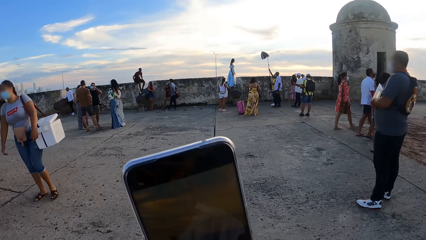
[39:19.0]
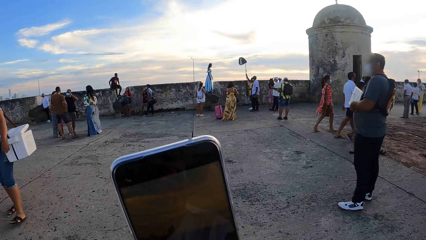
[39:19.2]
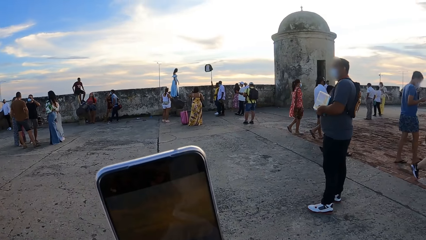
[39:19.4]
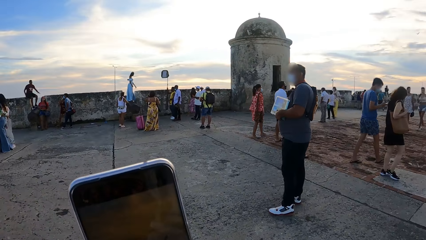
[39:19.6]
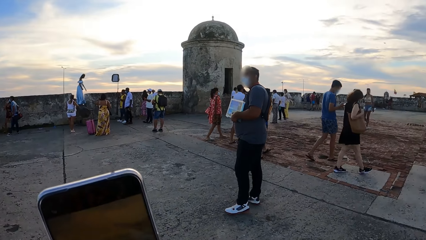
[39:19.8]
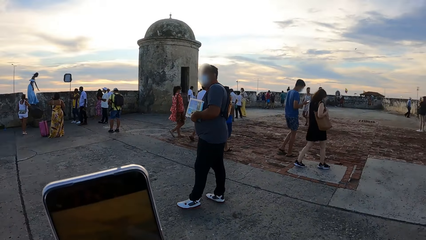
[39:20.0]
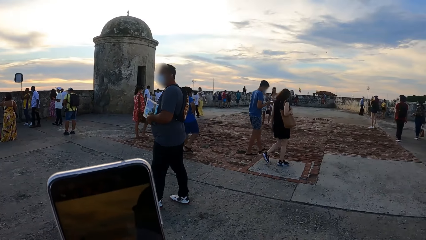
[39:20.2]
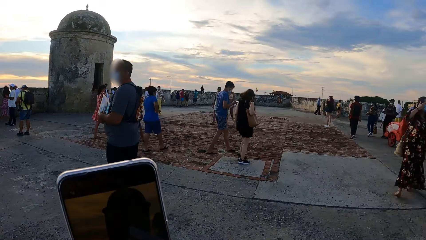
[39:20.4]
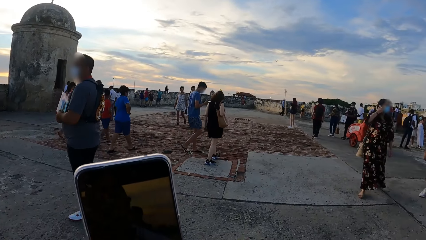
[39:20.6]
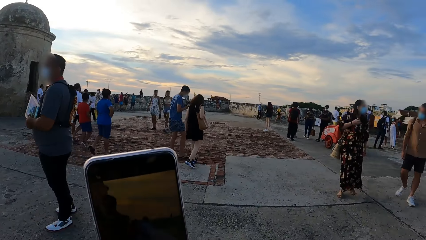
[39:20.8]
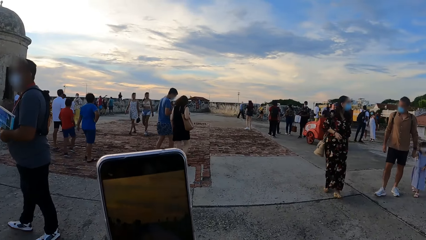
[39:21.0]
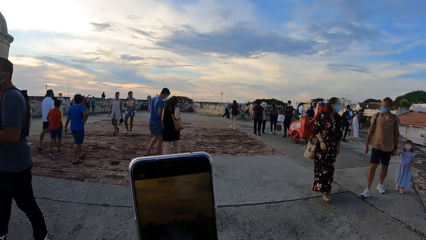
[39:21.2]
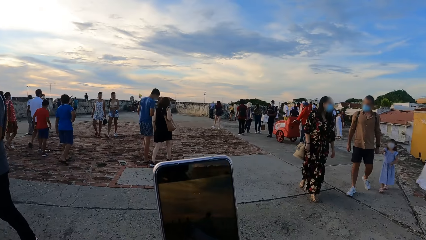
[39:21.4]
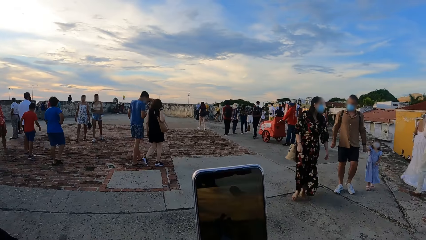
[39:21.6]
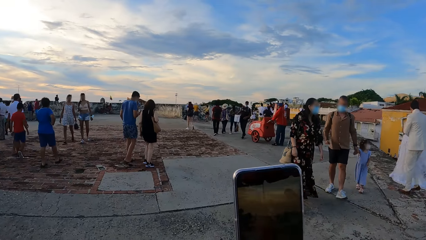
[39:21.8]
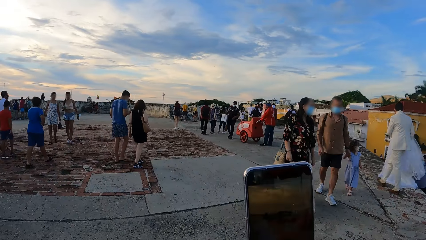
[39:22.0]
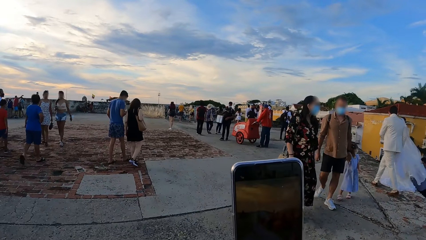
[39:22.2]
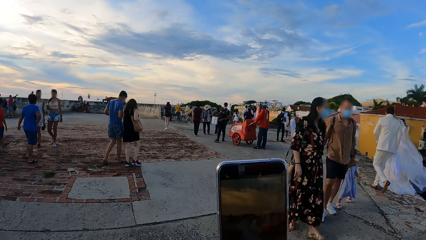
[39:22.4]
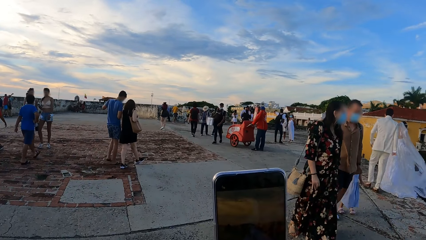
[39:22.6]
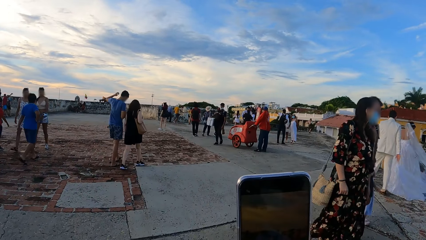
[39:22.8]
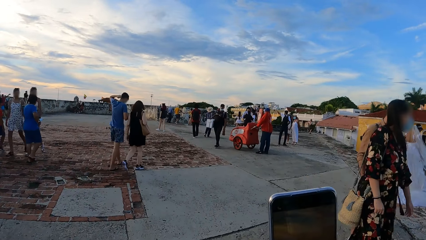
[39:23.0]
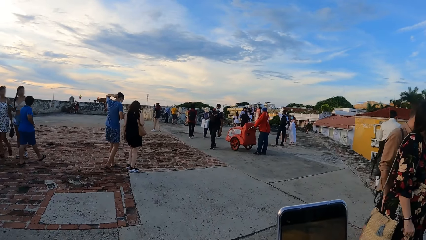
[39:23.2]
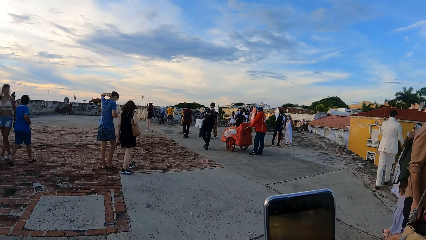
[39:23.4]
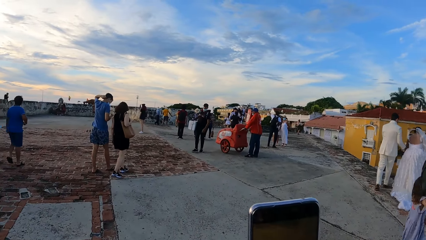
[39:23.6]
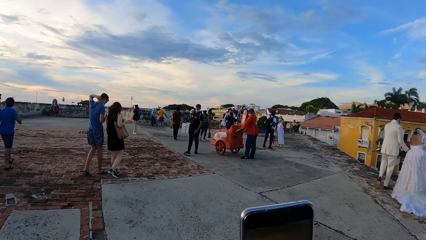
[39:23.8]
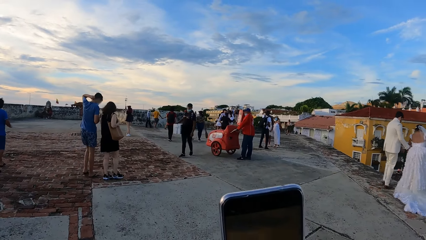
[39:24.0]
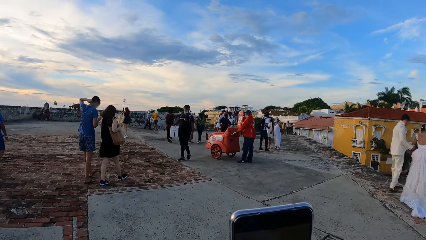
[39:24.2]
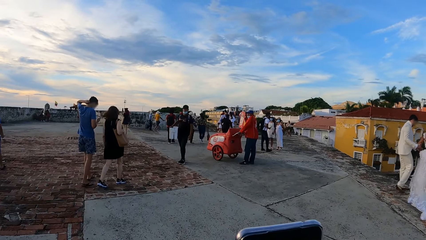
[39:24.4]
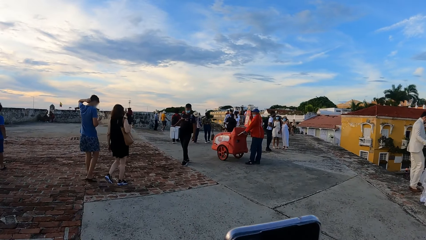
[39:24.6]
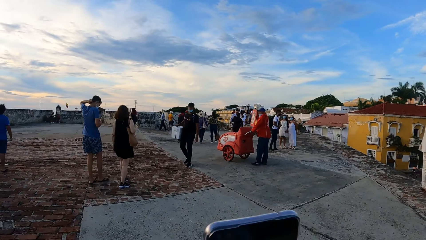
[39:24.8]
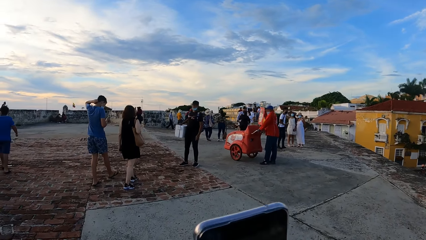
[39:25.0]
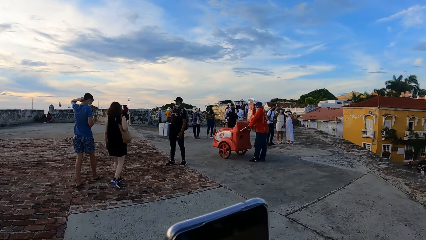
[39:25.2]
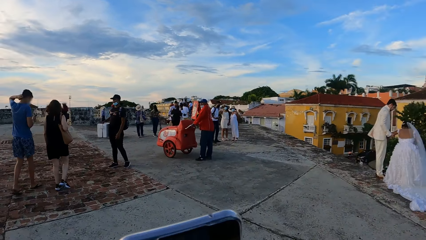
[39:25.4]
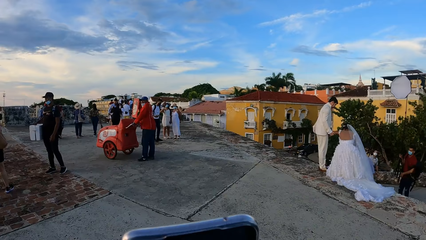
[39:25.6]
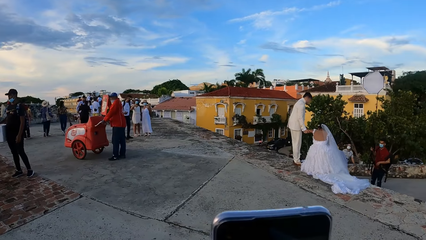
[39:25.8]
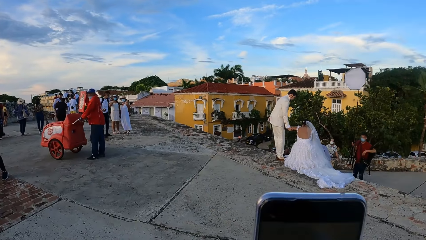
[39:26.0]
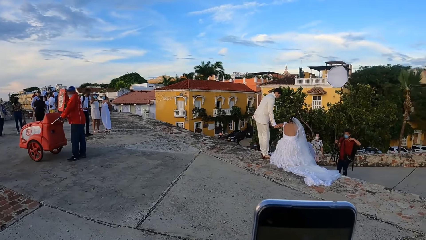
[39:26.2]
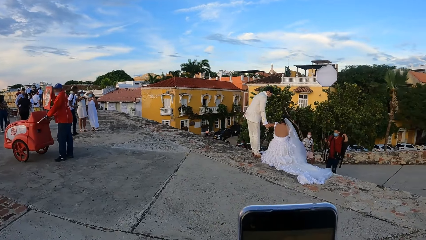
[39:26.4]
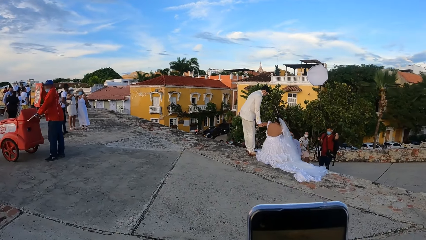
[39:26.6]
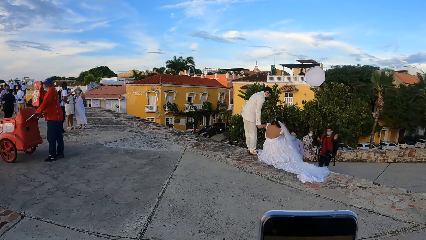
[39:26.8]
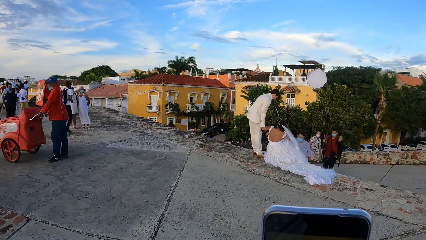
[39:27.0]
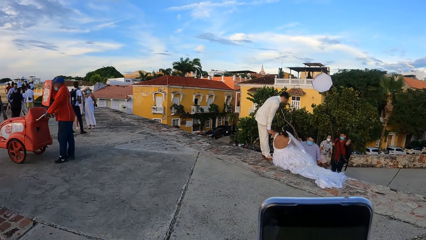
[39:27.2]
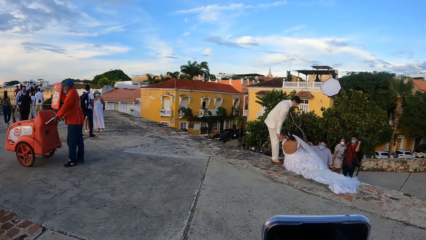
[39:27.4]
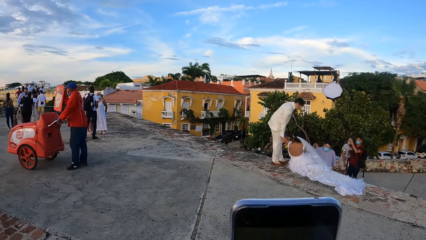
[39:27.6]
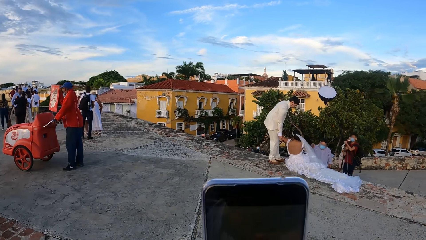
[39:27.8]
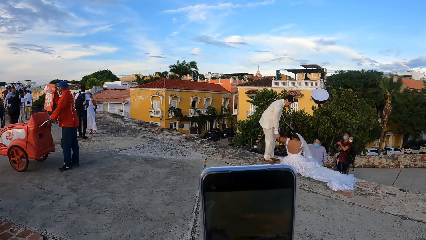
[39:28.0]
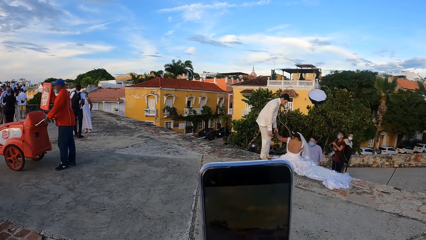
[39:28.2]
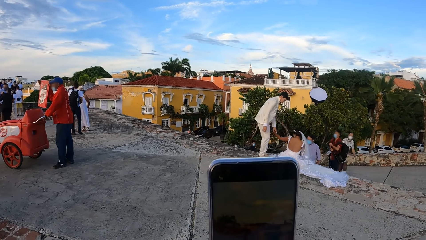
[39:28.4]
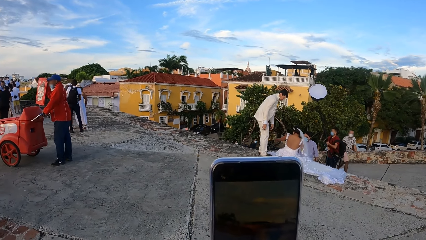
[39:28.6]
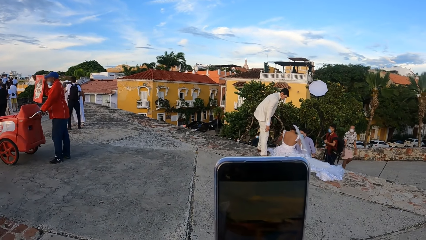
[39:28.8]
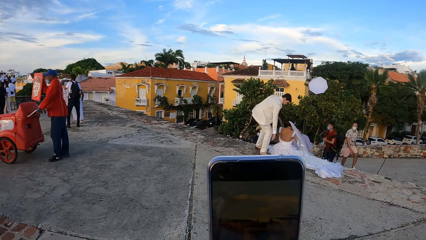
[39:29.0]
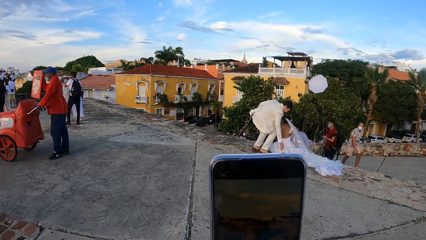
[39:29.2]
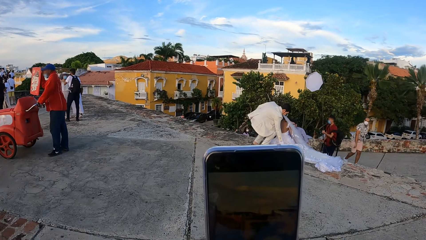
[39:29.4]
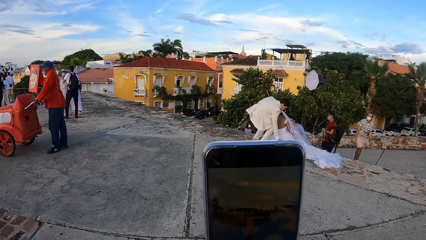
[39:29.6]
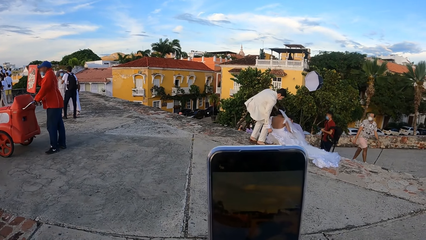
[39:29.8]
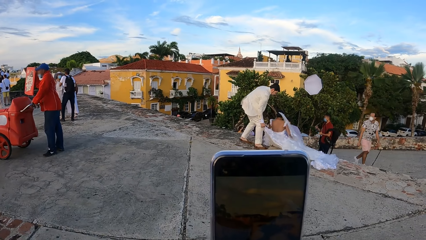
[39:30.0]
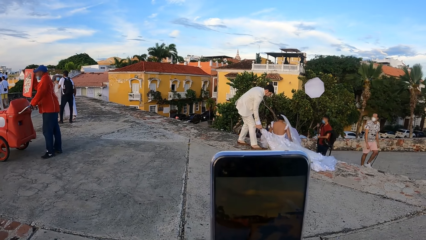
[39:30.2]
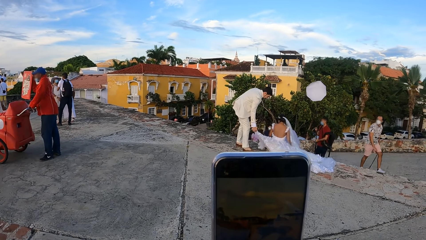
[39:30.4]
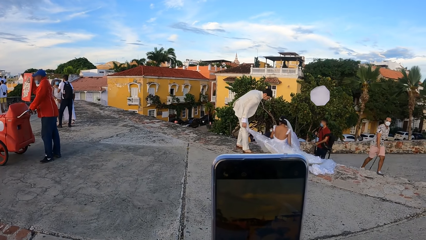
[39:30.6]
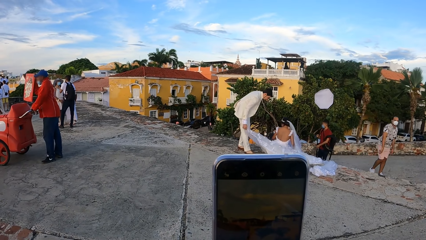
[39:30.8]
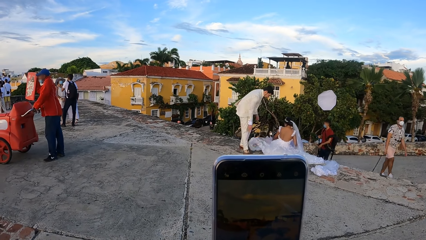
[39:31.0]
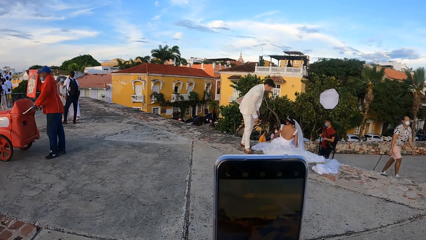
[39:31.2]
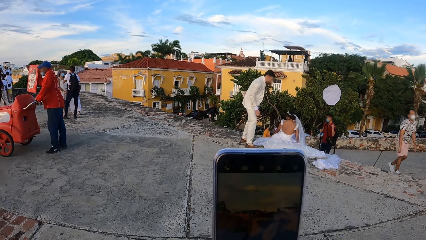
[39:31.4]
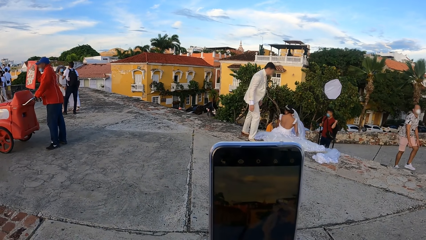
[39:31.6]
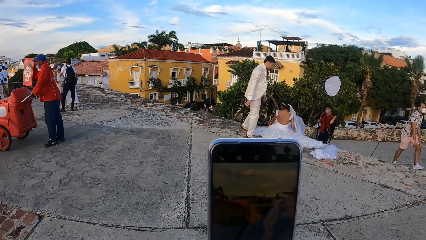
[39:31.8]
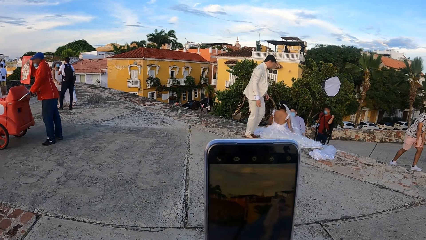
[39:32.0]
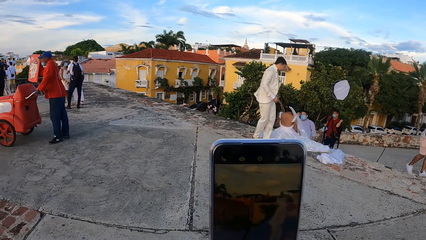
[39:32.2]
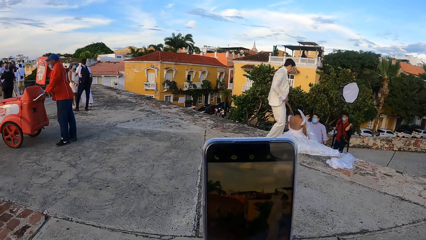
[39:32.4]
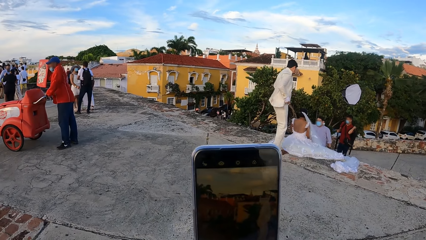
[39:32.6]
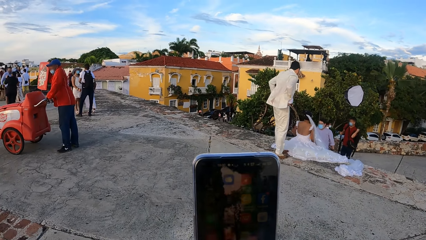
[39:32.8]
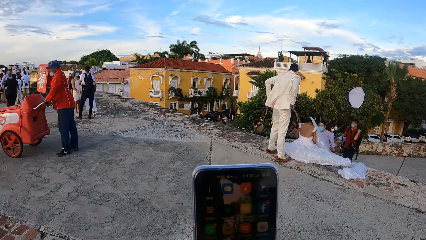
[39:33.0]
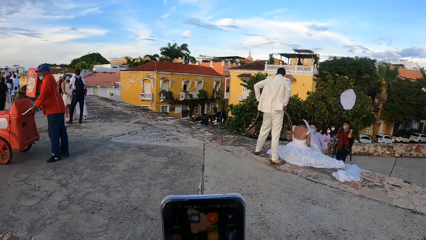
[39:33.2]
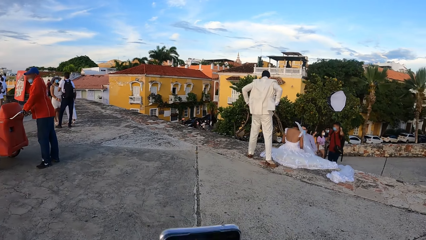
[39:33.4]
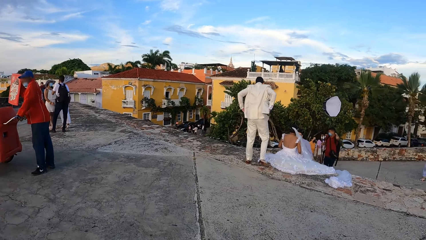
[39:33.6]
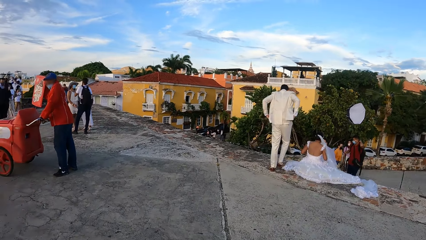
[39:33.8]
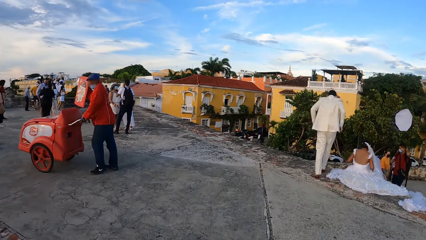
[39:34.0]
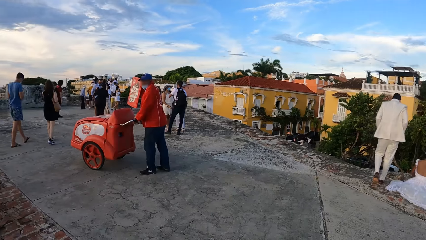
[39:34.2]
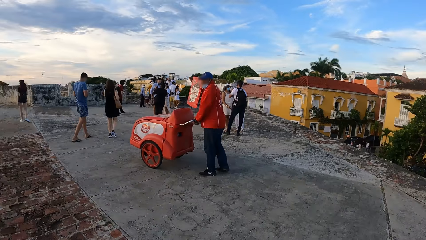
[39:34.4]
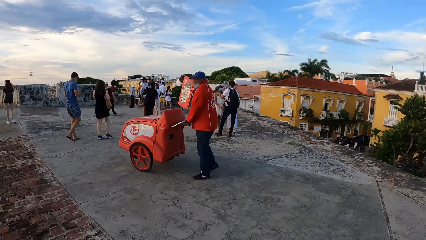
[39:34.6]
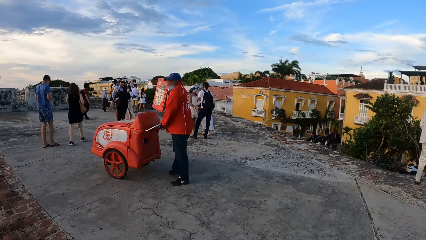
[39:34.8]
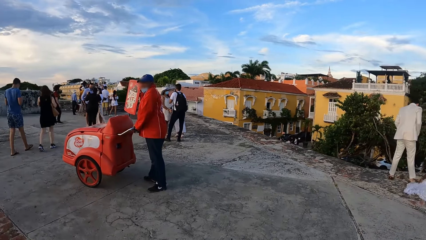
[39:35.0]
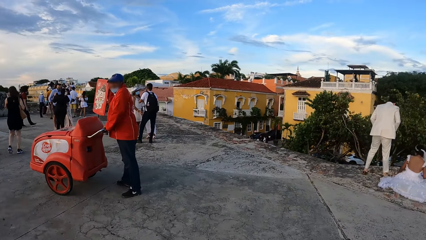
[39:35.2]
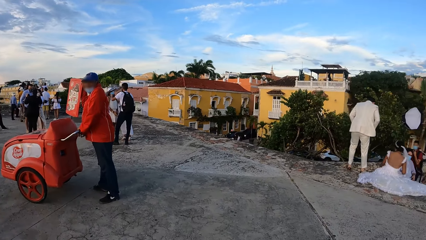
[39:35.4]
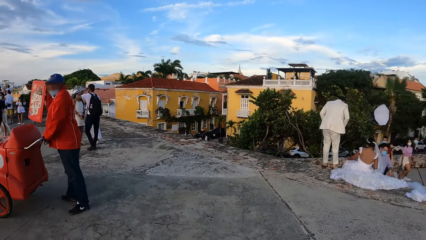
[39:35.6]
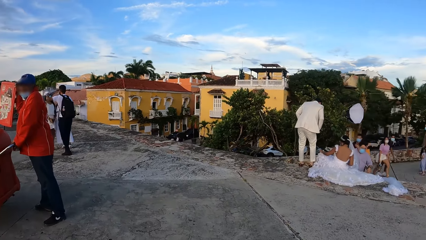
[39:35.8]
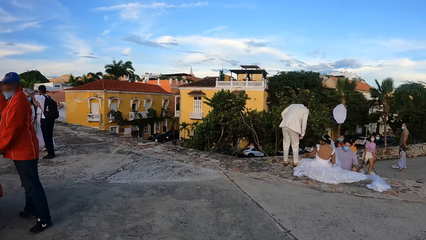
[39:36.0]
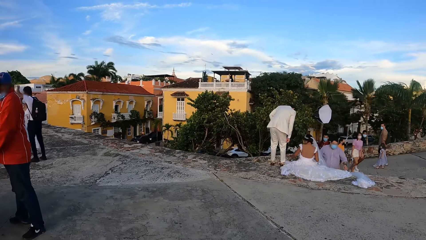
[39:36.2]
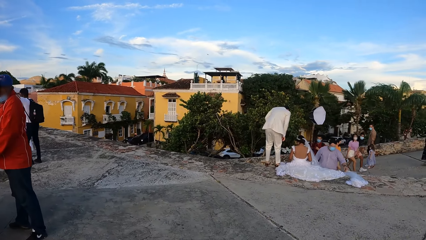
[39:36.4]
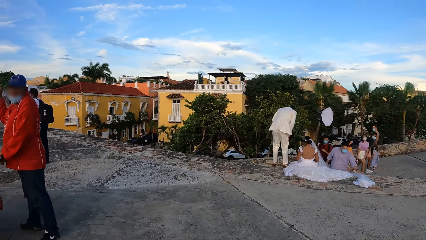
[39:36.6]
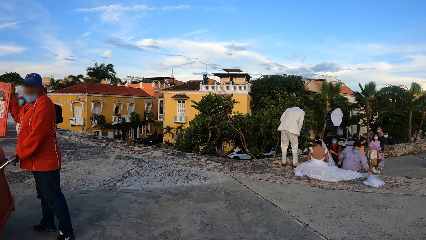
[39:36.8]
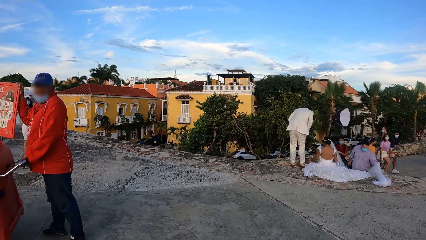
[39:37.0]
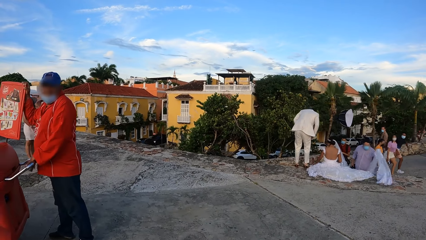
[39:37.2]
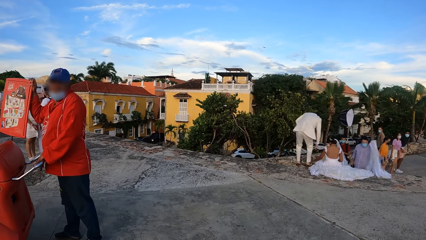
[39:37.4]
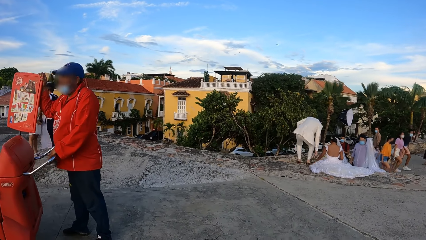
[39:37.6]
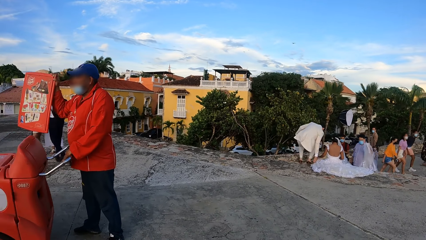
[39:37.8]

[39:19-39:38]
The camera wearer takes a video with the cellphone. They walk towards the bride. They take a video with the cellphone. They move the phone. They walk towards the bridge.
